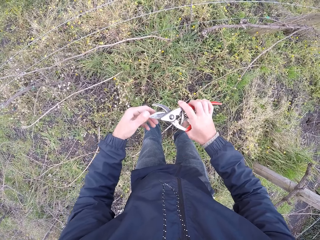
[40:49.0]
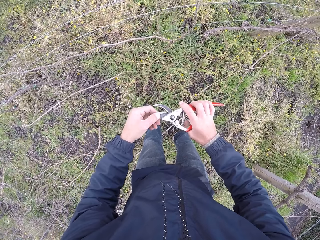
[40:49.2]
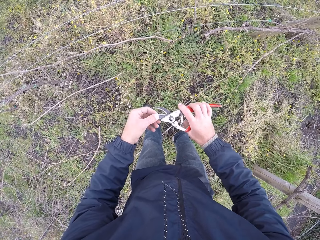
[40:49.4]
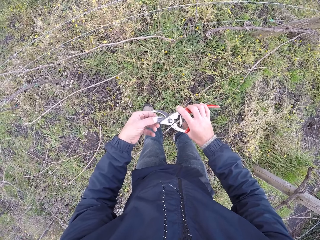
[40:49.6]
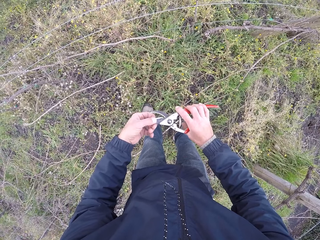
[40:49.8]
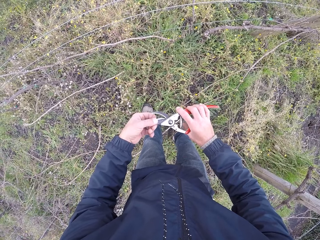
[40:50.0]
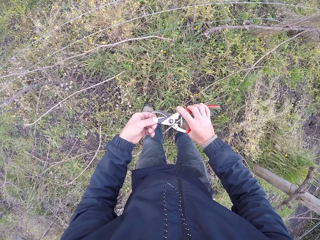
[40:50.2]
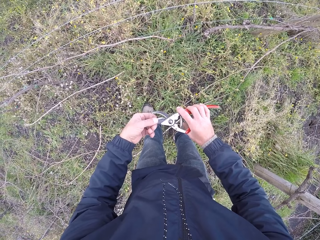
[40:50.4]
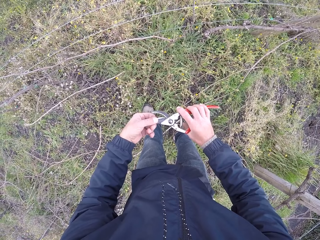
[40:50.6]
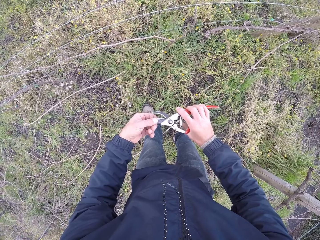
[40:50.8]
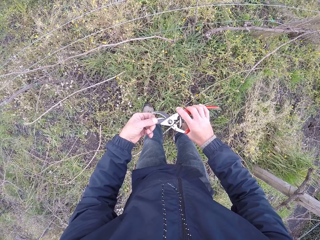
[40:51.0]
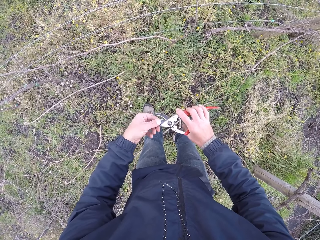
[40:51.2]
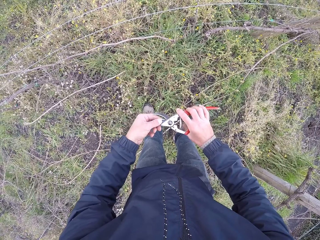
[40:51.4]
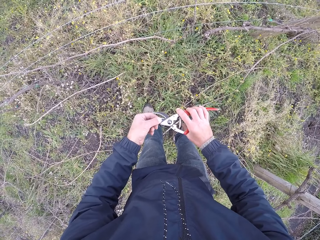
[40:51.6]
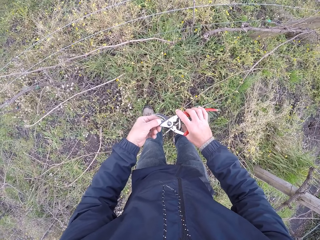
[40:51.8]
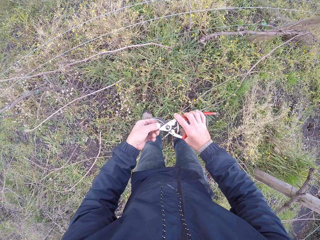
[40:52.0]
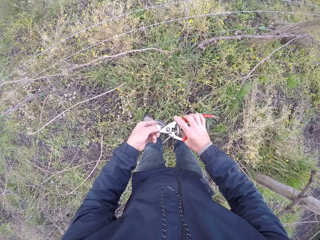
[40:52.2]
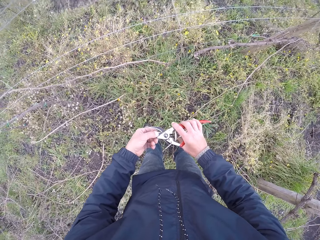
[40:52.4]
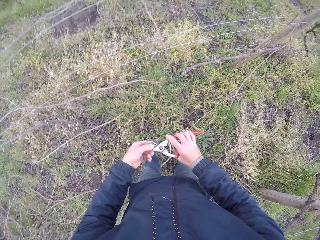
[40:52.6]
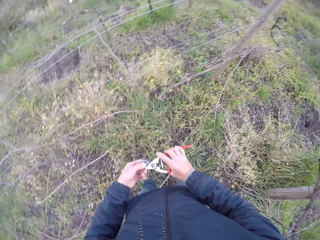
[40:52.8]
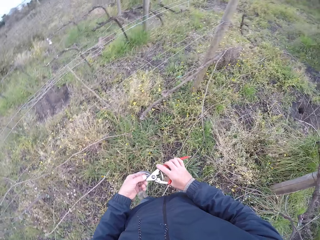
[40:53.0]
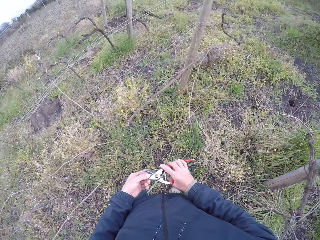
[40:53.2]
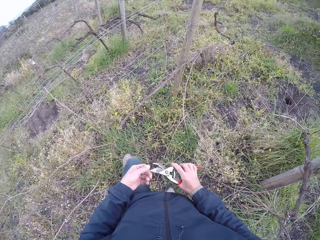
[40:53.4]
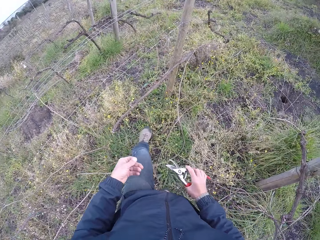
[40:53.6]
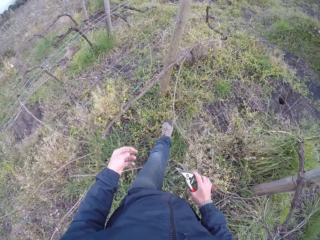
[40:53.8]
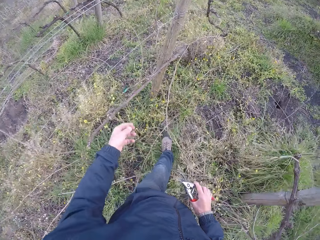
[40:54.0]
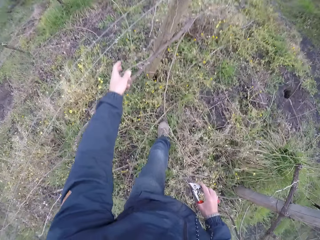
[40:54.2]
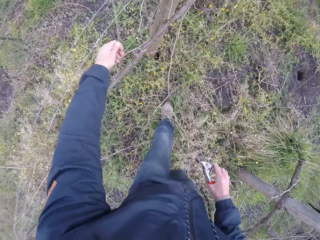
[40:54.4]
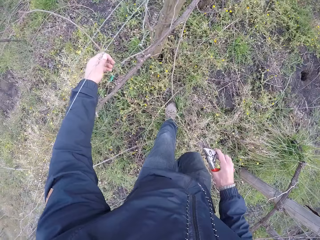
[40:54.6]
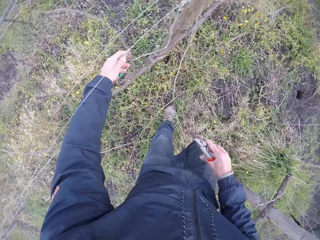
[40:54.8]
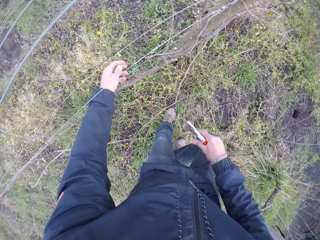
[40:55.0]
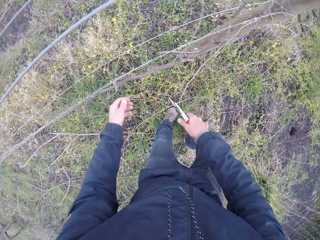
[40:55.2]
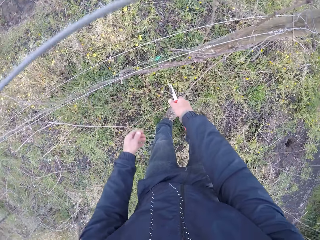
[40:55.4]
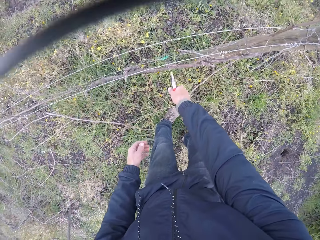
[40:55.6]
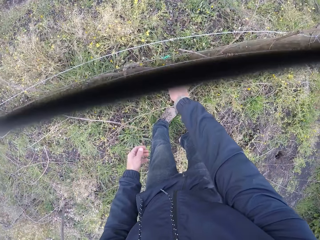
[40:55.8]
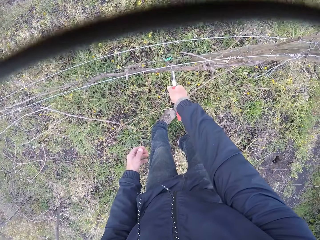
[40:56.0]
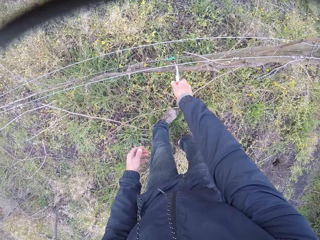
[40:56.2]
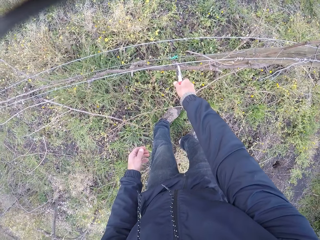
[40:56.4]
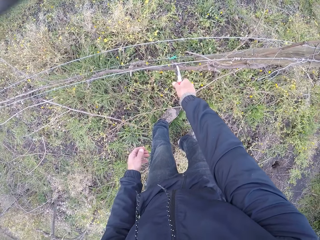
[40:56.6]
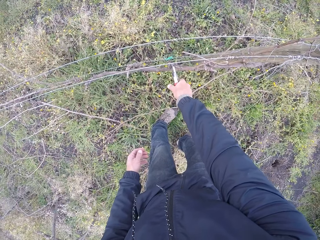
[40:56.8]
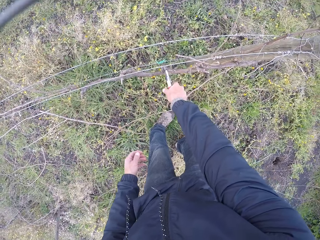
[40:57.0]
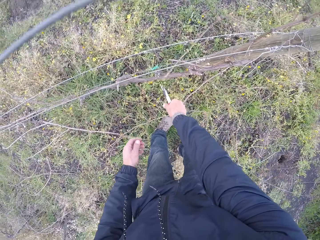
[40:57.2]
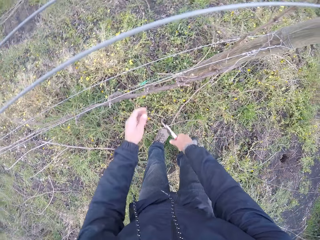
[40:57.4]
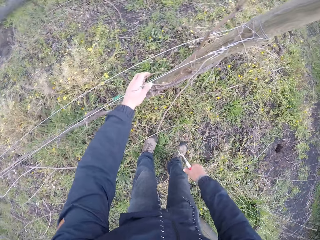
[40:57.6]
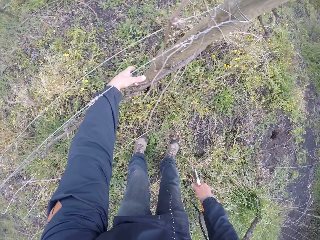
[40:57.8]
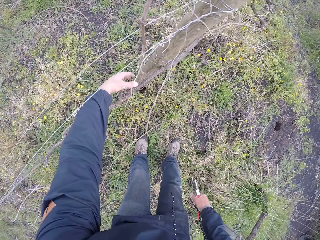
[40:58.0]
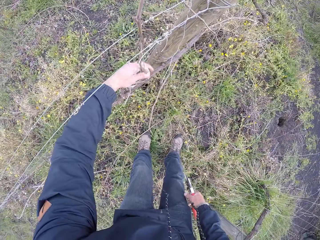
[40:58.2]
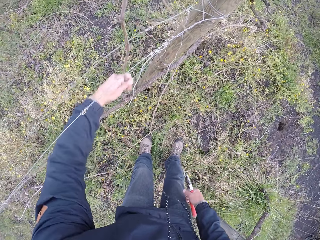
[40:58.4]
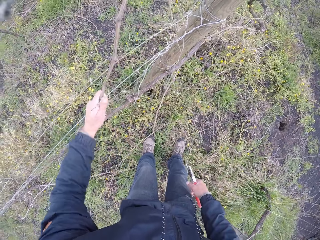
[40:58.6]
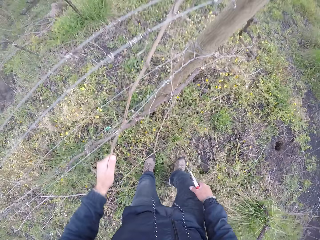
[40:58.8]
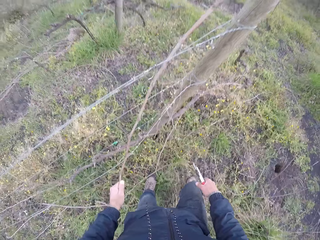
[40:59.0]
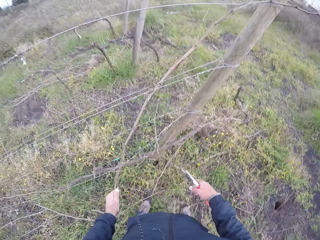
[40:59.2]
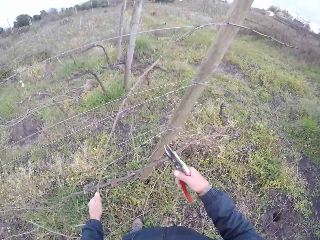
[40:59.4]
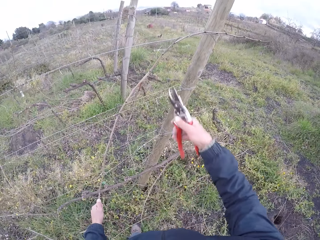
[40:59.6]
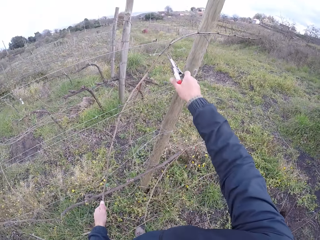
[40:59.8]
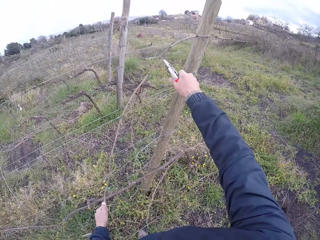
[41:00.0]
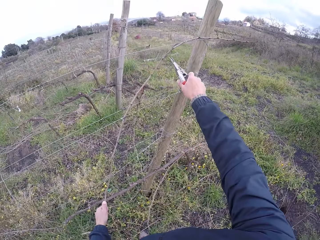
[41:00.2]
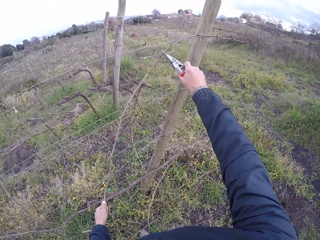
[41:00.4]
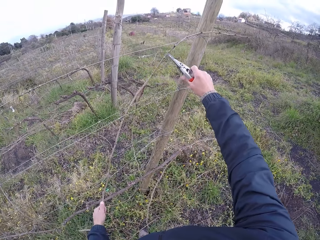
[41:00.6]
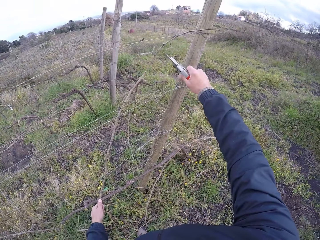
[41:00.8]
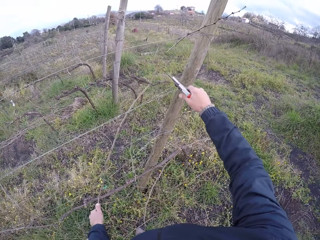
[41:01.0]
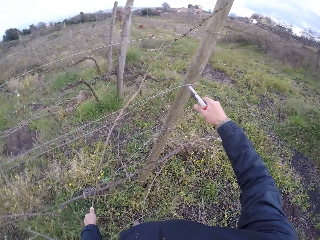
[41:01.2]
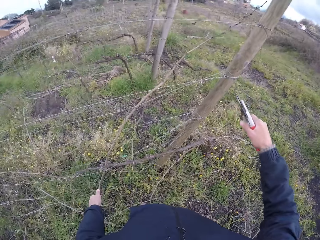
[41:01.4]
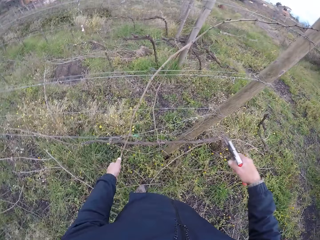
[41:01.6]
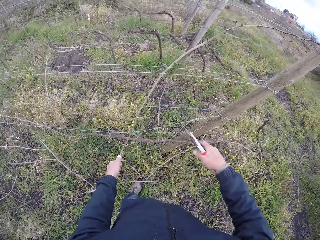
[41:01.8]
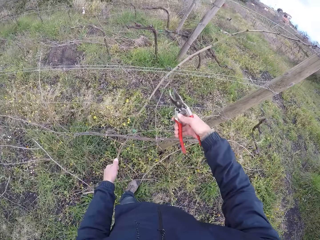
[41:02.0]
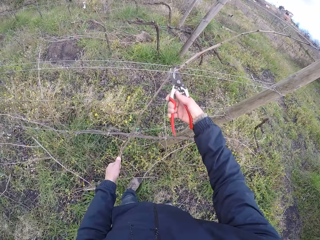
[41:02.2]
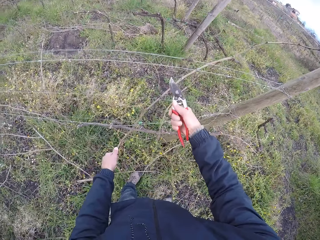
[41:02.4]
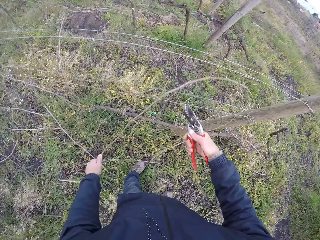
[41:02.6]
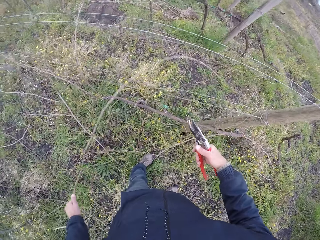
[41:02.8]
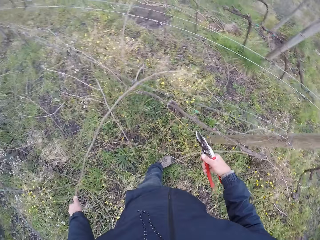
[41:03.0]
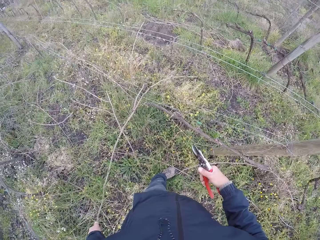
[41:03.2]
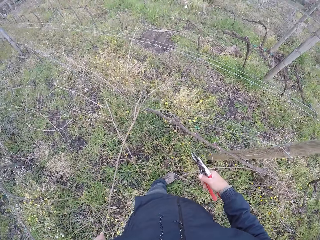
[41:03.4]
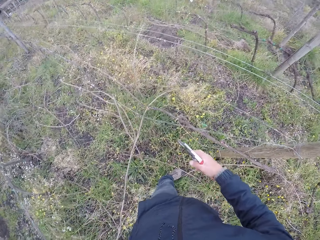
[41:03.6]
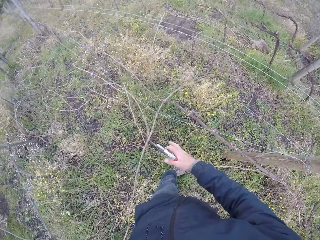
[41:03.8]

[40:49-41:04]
The camera wearer turns the pair of pliers. He holds the pair of pliers with both hands, scratches the pair of pliers with the left index finger, looks at the pair of pliers and looks around. He pulls a twig on the ground with his left hand. He holds a stick with the left hand. He cuts the twig with the pruner in his right hand. He holds the stick with the left hand. He pulls a twig from the fence with his left hand. He cuts the twig with the pruner in his right hand. He pulls the twig from the fence with his left hand. He cuts the twig with the pruner in his right hand. He pulls the twig from the fence with his left hand.

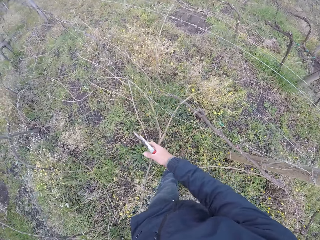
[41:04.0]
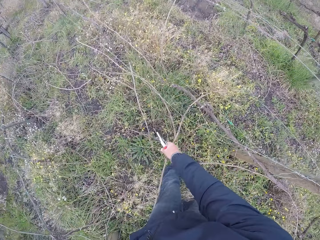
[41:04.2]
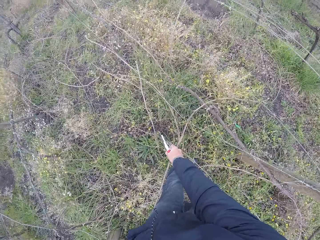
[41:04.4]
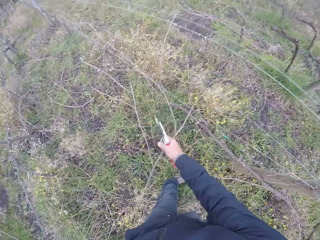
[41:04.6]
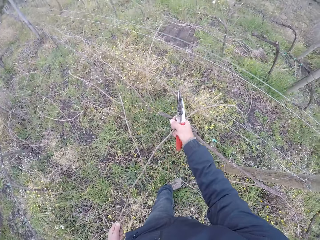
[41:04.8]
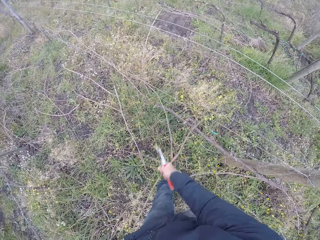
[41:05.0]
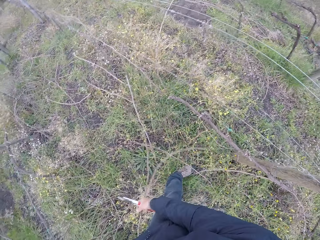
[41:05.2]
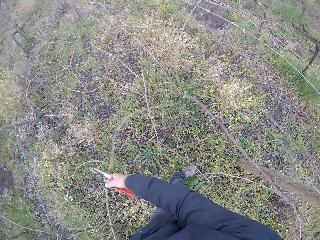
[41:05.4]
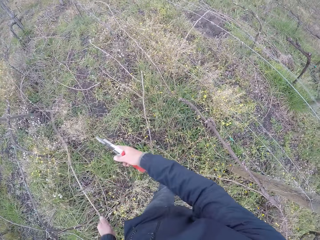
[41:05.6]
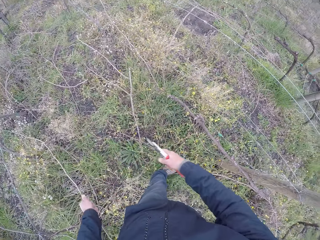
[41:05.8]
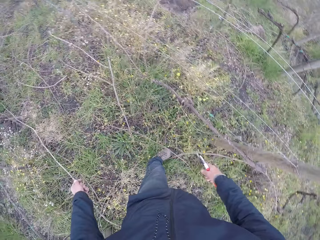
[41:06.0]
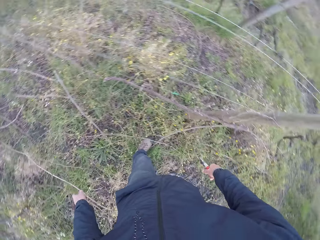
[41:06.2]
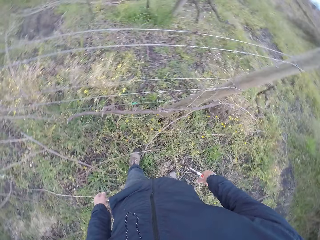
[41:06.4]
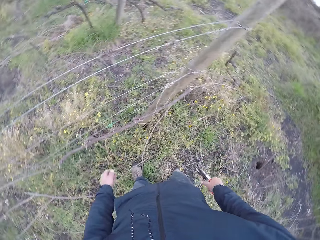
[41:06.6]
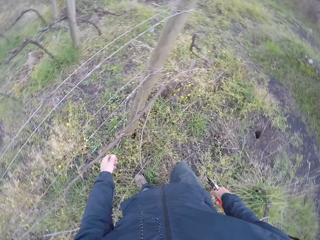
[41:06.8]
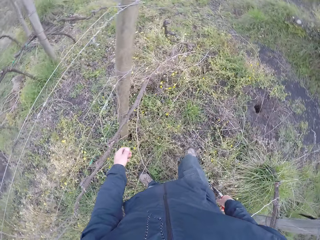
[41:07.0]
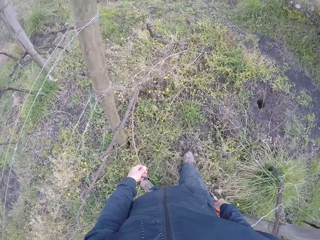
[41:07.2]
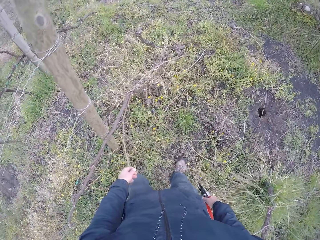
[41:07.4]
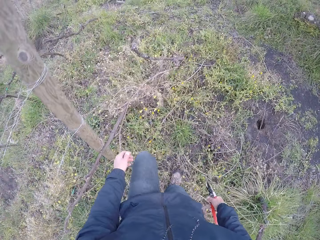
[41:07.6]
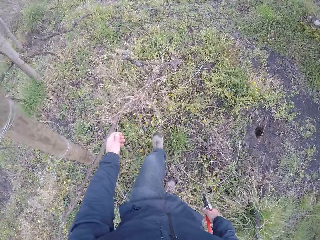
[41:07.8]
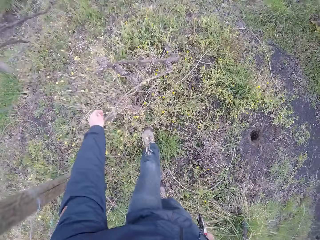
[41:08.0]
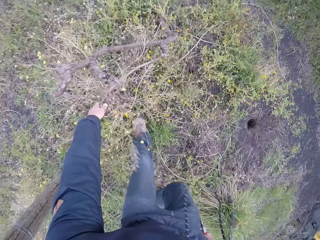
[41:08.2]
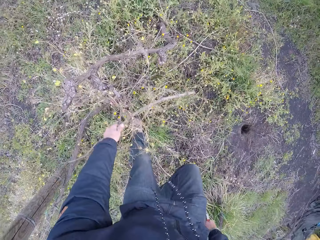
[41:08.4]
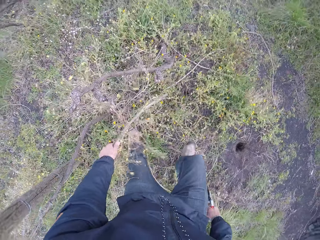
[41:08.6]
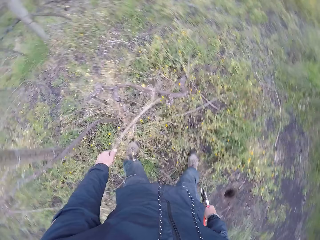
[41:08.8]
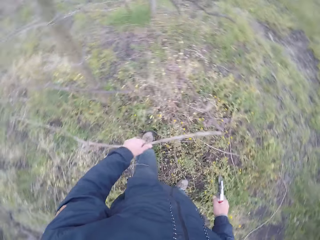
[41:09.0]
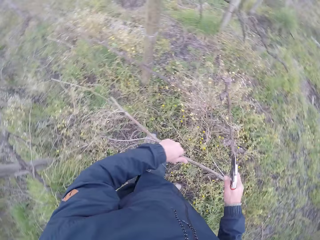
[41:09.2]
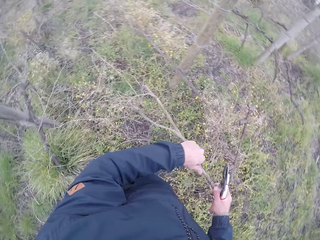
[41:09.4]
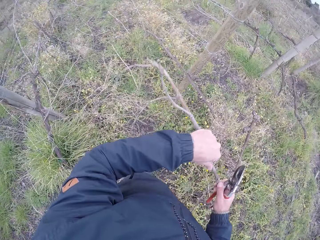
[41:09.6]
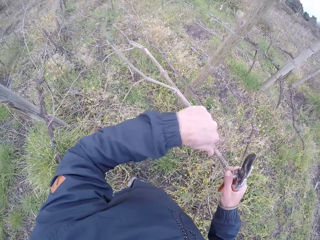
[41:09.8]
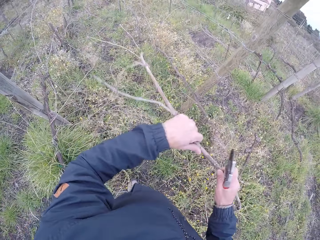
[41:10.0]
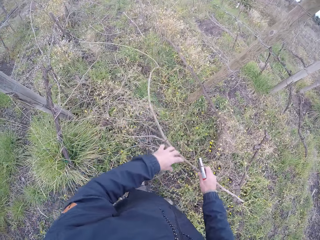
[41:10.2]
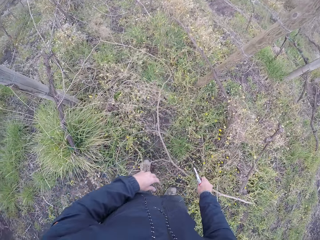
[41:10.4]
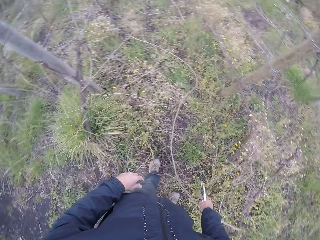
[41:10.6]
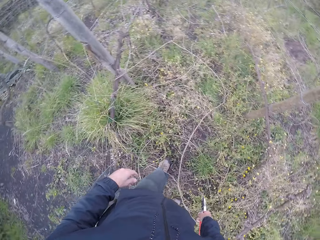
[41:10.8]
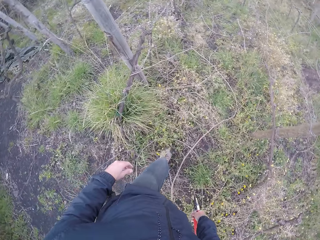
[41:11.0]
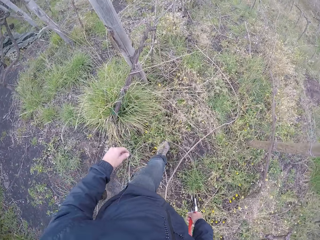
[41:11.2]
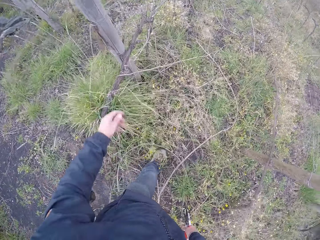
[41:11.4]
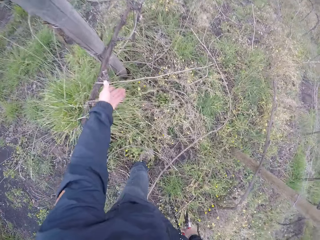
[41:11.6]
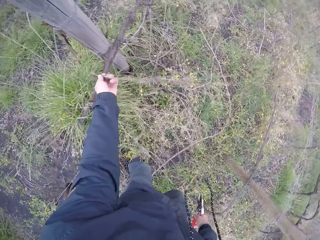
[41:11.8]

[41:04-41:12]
The camera wearer pulls the twig from the fence with his hands. He drops the twig on the ground with his left hand. He looks around. He picks a twig from the ground with his left hand. He holds the twig with his hands and drops the twig on the floor with his hands.
